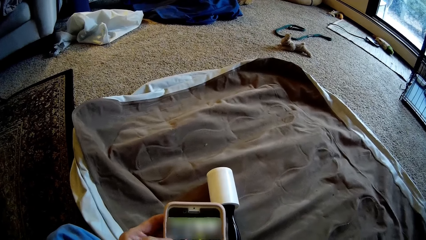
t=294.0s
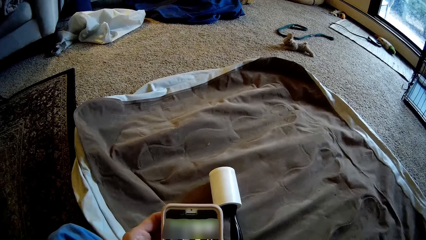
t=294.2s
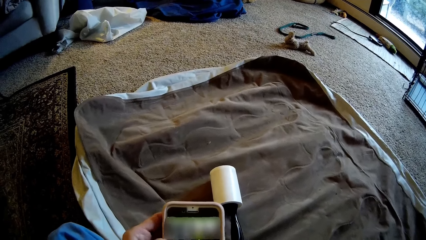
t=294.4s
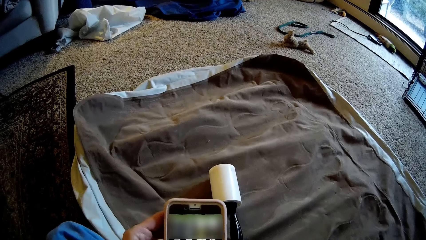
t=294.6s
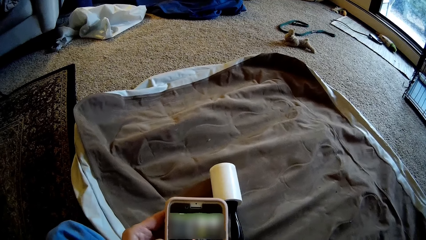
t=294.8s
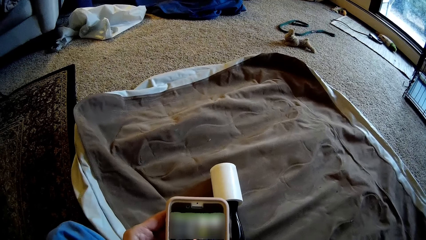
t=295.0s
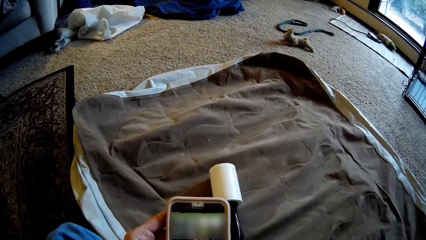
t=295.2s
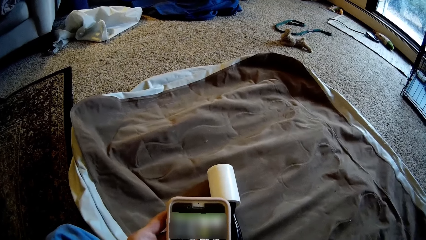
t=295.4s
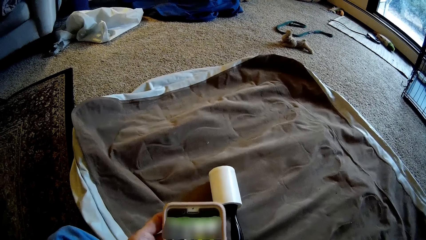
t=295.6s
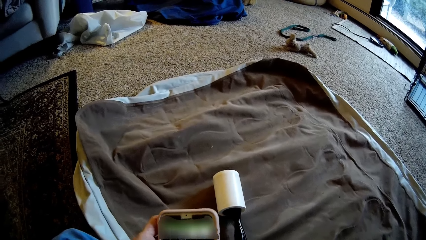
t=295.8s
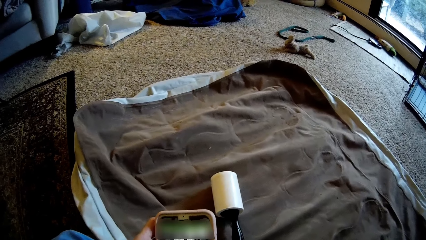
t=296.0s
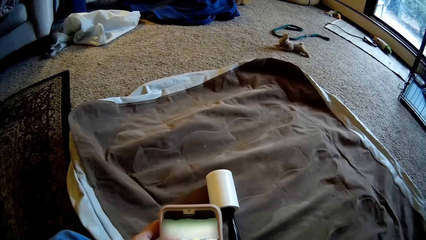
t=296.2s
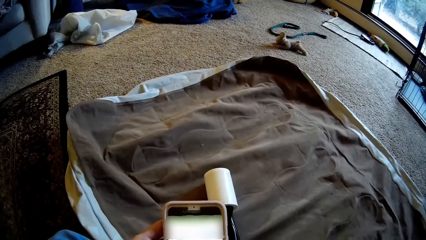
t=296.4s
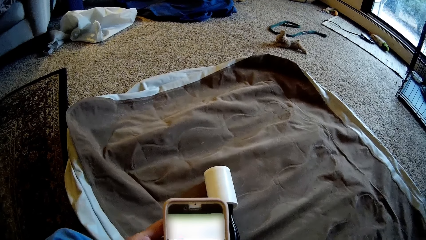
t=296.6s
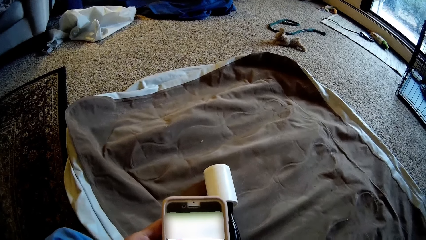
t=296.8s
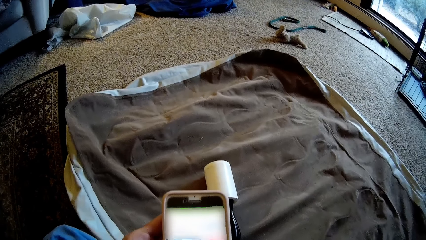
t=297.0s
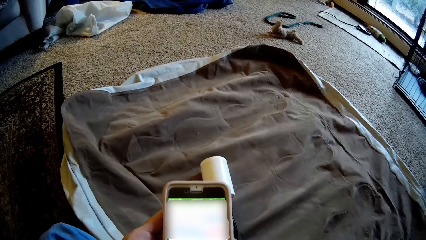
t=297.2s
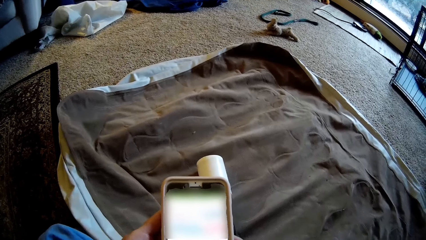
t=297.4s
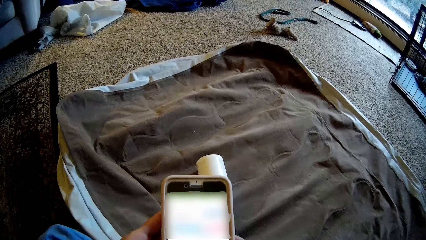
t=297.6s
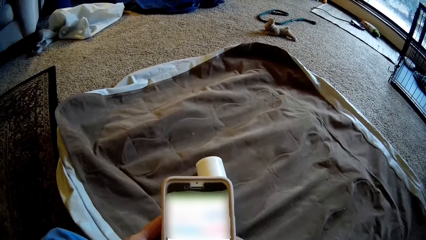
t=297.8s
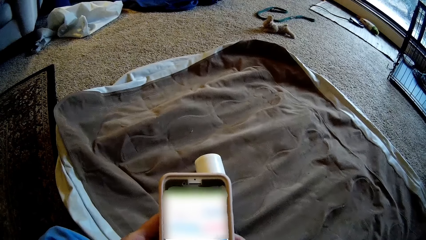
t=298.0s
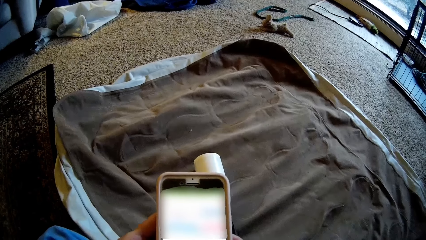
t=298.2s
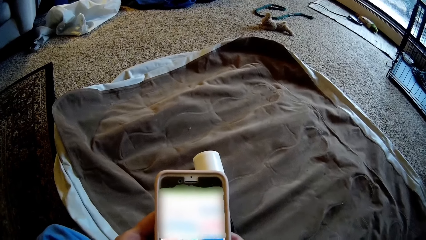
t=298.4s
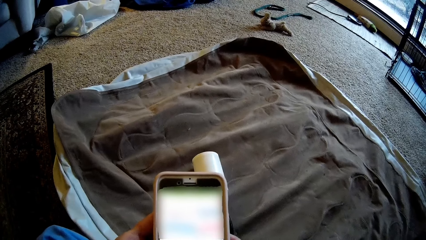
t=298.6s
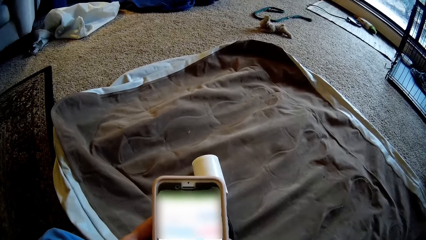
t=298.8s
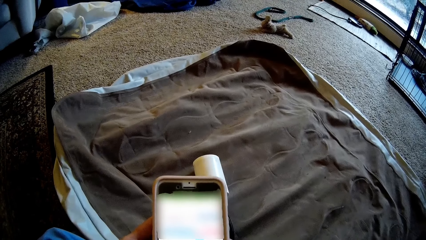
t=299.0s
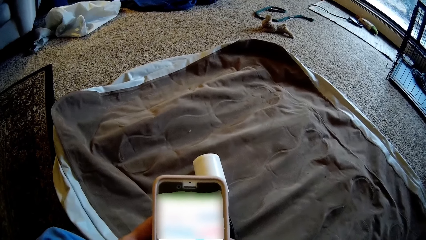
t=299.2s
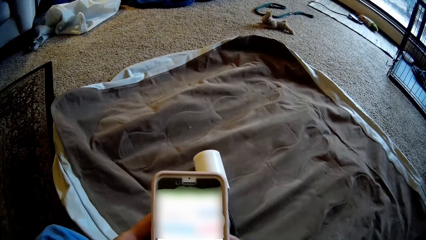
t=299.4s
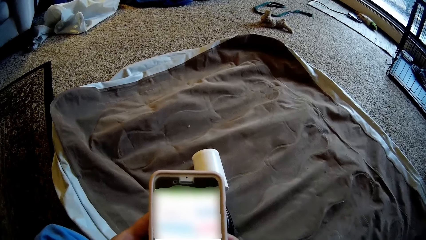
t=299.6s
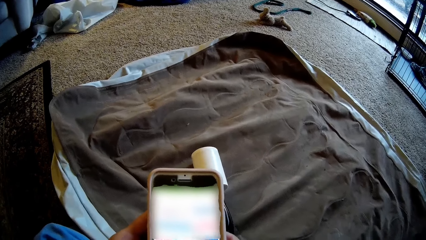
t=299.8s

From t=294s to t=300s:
The camera wearer scrolls the phone.

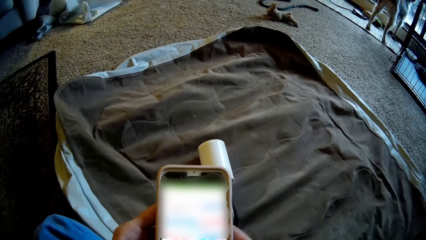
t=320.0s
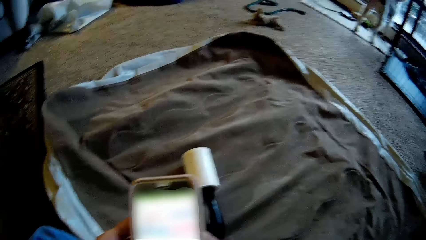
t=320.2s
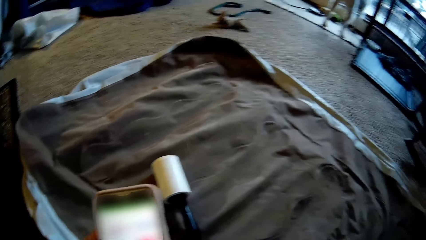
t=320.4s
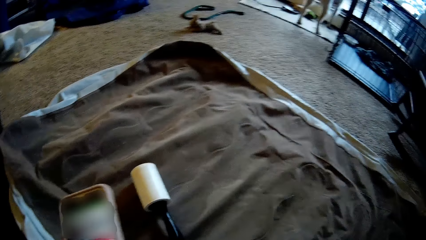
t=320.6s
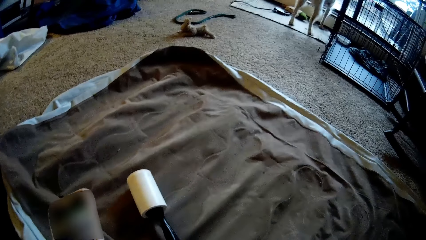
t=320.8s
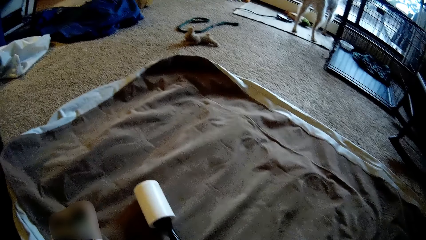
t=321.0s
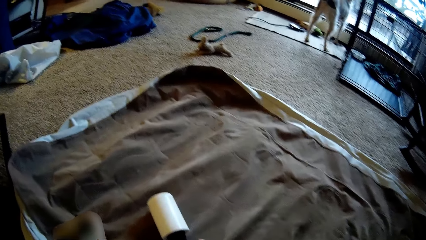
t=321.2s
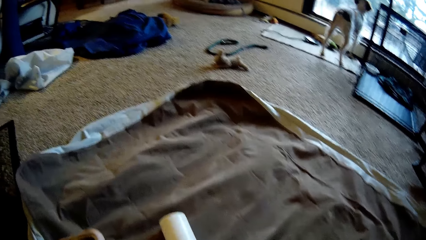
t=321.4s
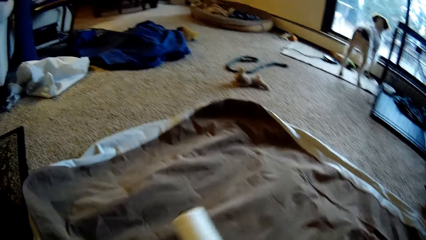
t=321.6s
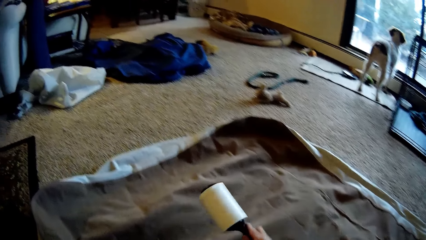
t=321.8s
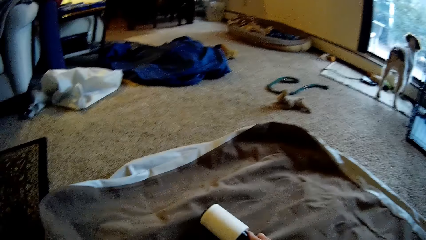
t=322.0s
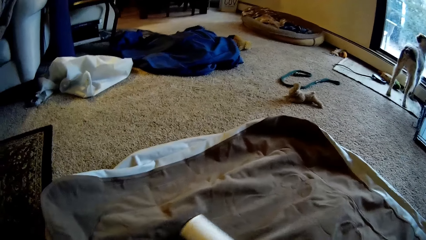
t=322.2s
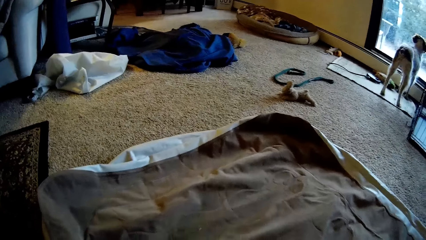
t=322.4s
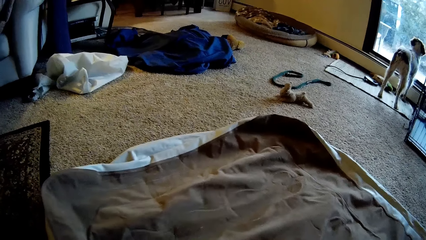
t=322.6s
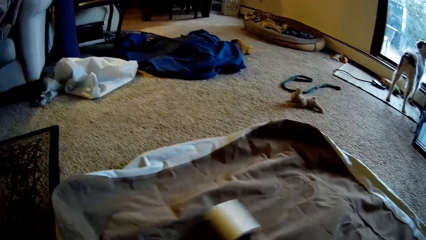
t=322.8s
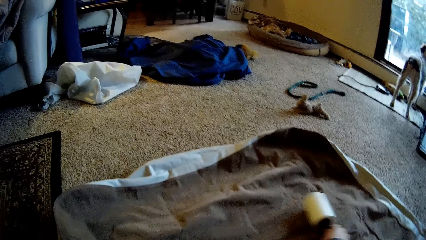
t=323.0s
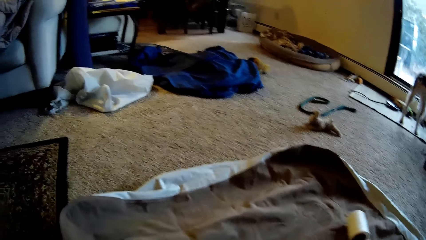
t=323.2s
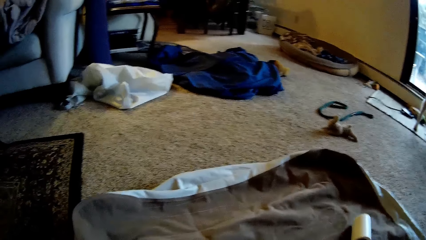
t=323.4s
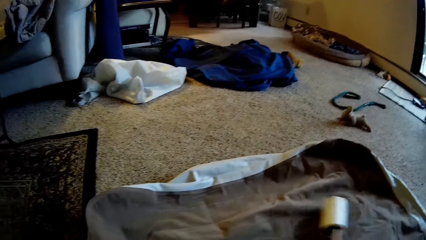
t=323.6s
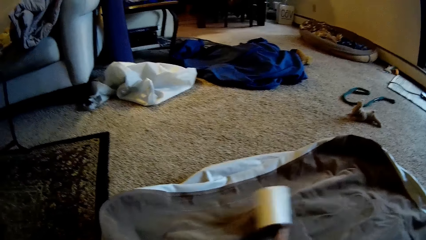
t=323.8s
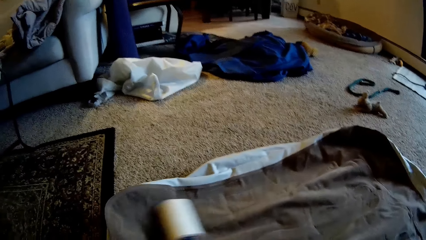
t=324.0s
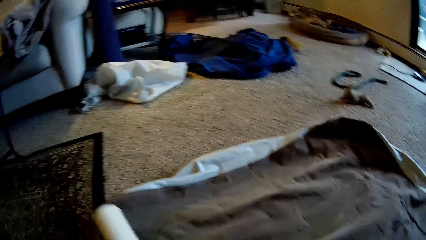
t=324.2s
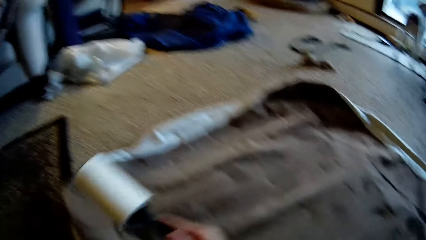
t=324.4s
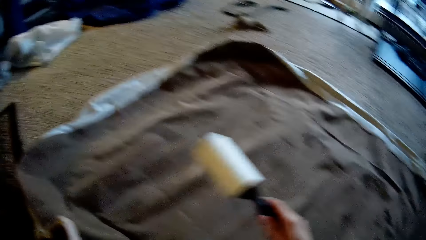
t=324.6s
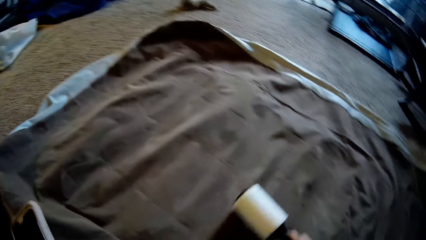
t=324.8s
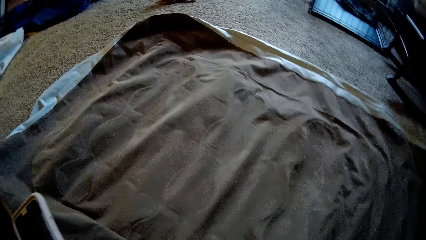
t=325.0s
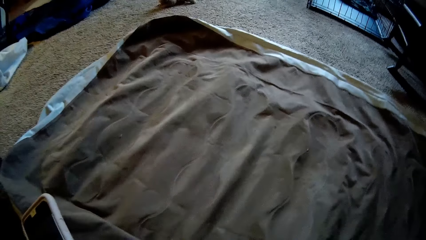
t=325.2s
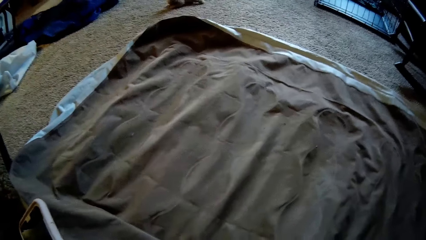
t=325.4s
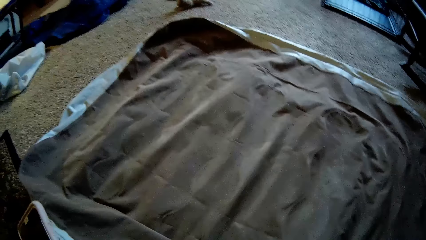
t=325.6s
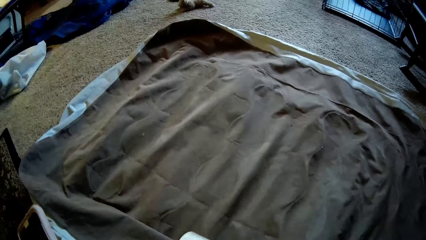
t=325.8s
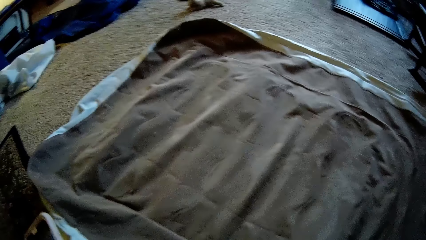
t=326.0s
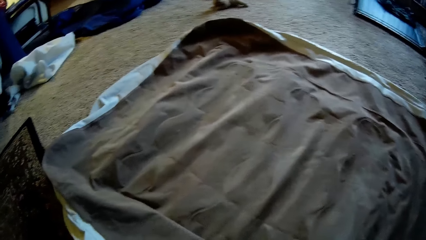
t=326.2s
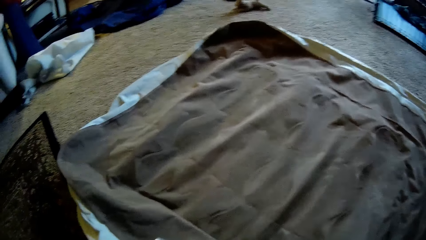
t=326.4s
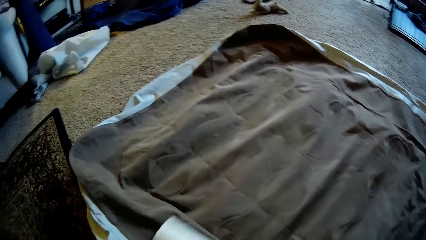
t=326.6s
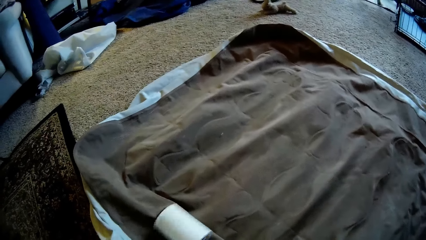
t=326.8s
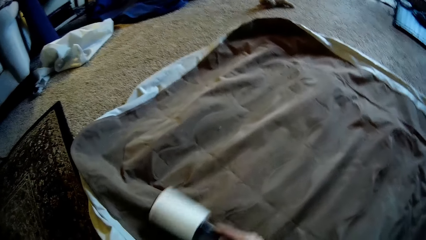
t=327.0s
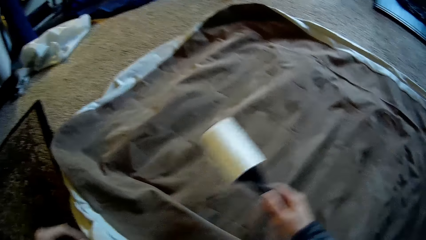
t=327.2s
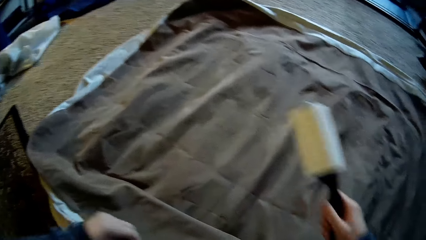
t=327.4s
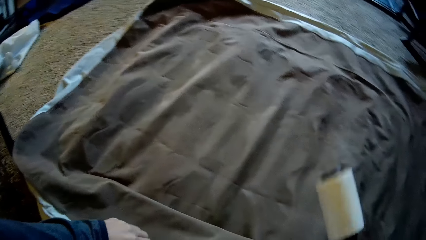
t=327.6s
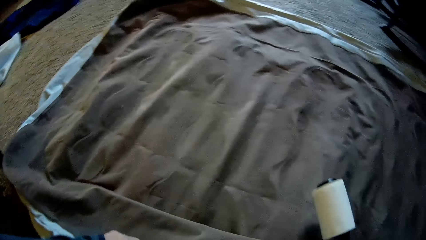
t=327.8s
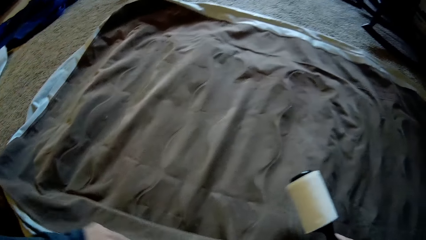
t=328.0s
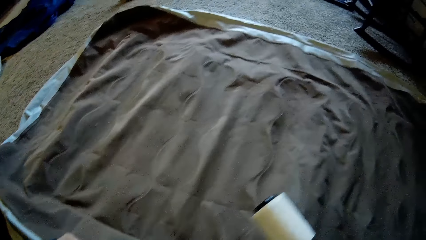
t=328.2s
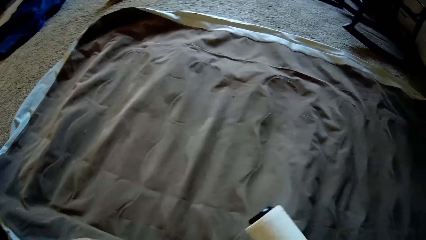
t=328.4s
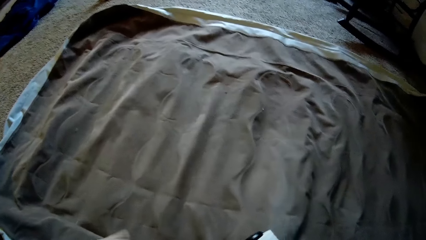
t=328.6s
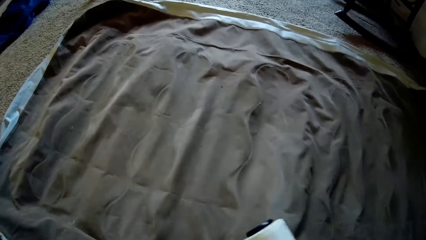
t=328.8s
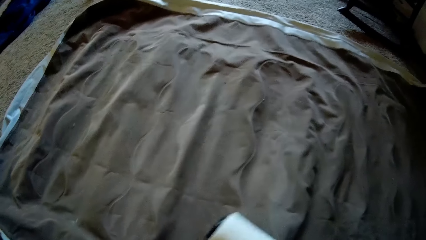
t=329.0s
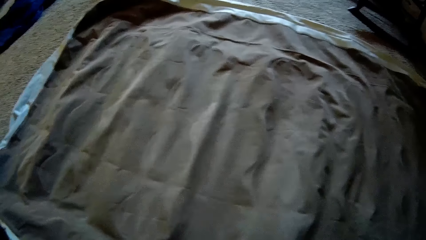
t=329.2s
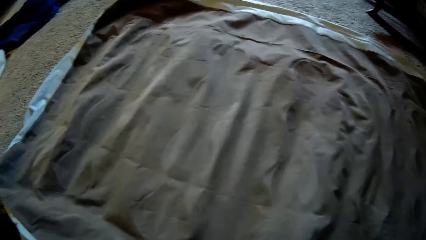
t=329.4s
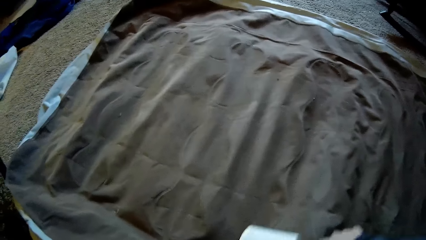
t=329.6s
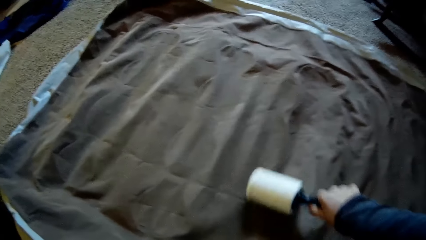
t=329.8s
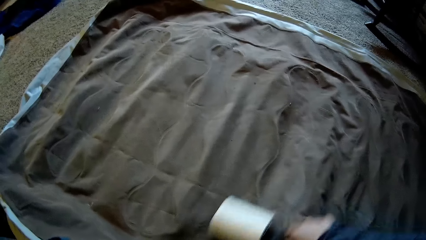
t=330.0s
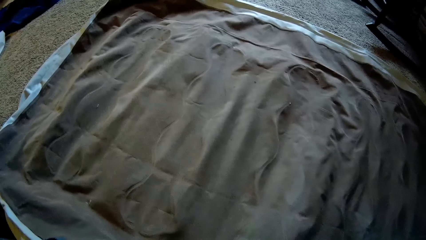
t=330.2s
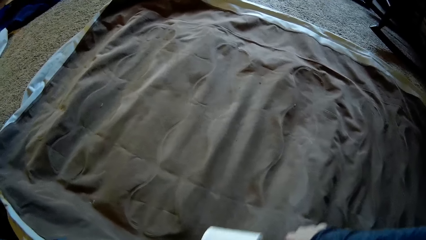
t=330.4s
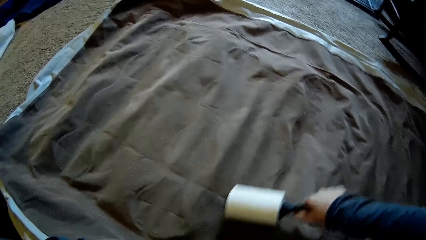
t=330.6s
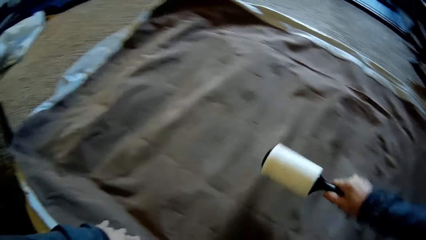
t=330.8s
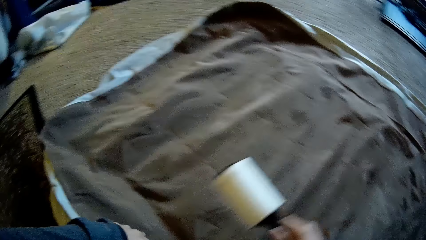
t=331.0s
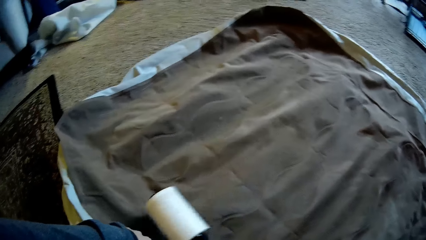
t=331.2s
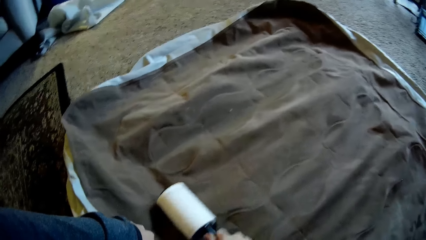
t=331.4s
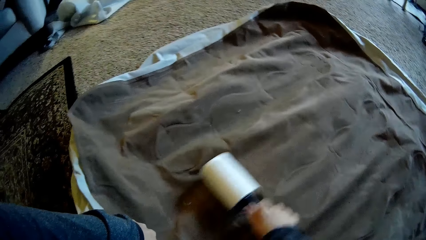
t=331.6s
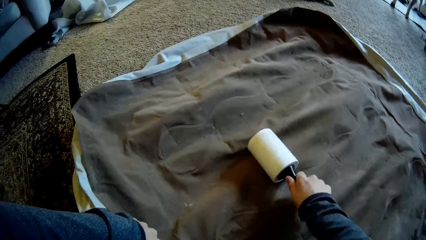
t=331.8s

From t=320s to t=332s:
The camera wearer picks up the lint roller or sellotape with his right hand. He rolls the bedsheet using the lint roller on his right hand. He holds a side of the bedsheet with his left hand.
